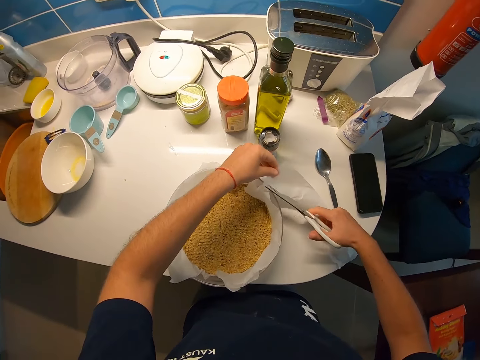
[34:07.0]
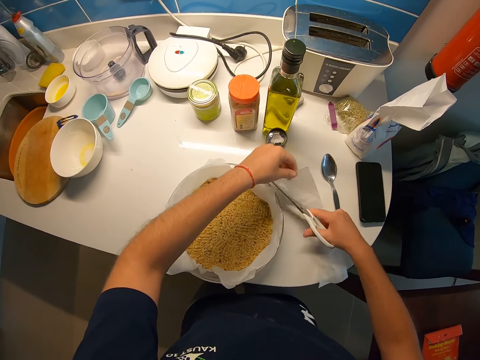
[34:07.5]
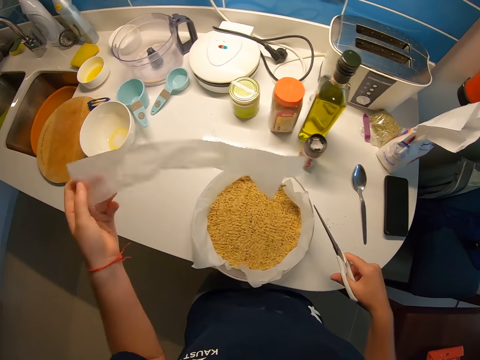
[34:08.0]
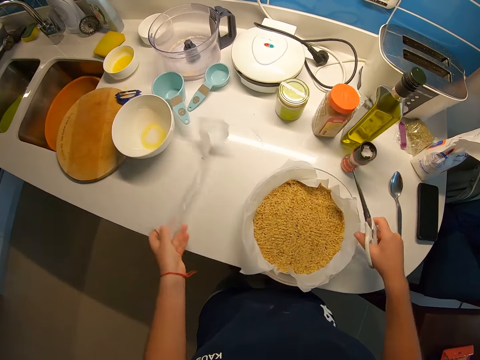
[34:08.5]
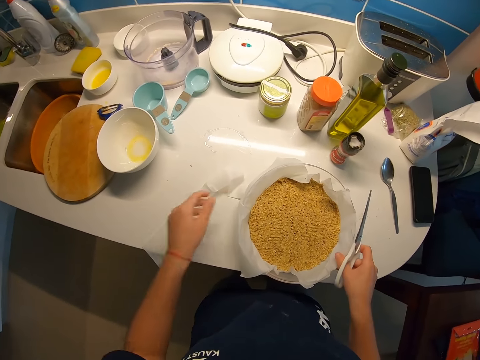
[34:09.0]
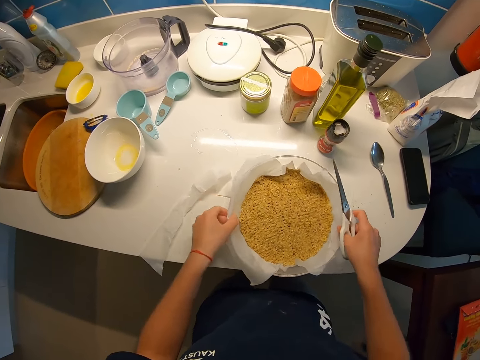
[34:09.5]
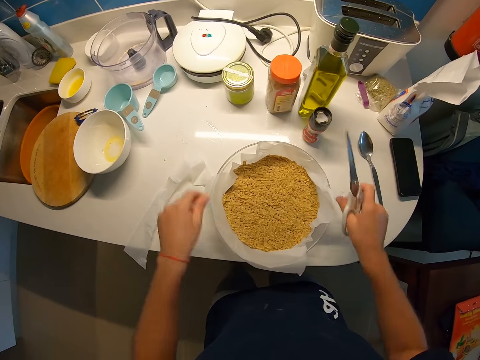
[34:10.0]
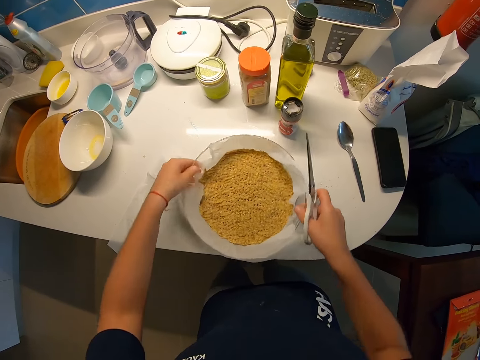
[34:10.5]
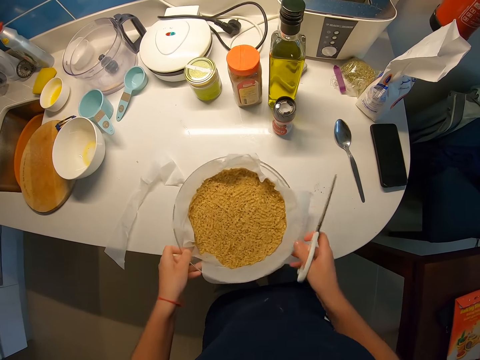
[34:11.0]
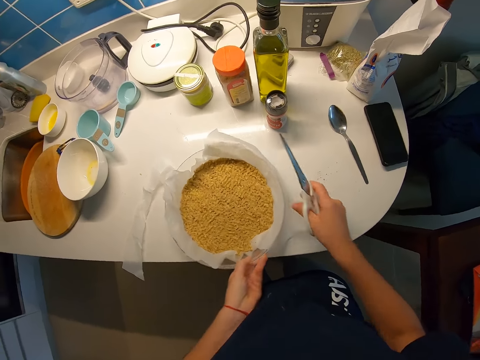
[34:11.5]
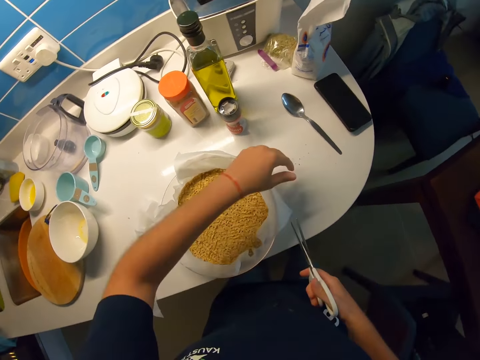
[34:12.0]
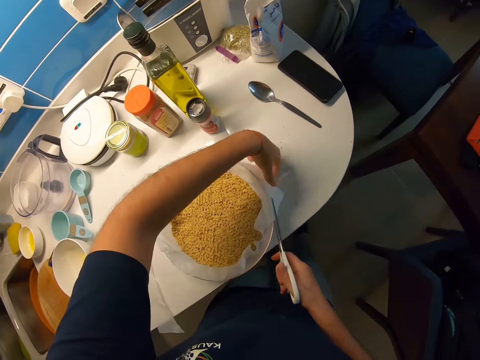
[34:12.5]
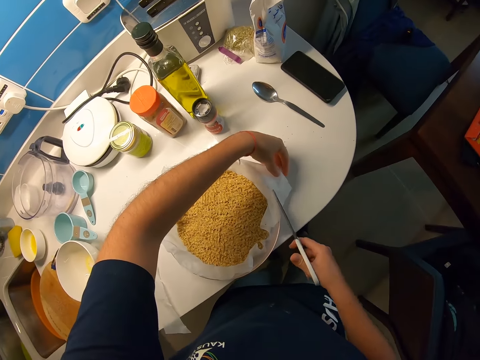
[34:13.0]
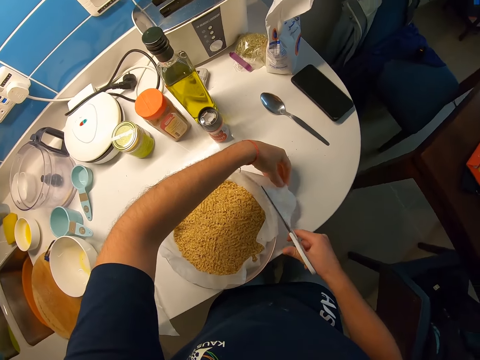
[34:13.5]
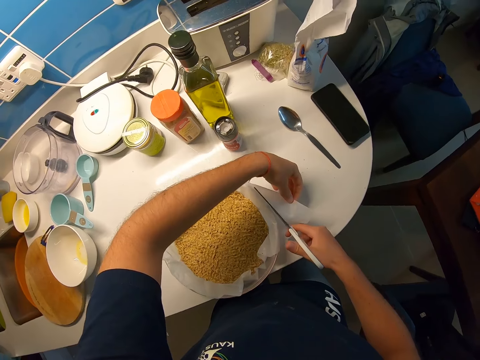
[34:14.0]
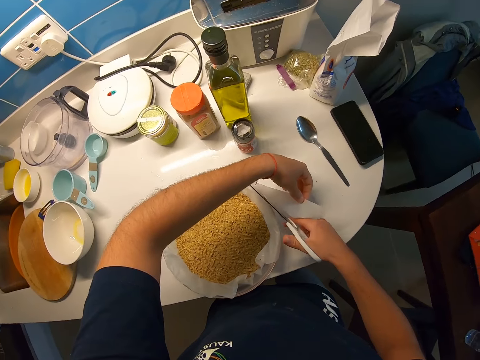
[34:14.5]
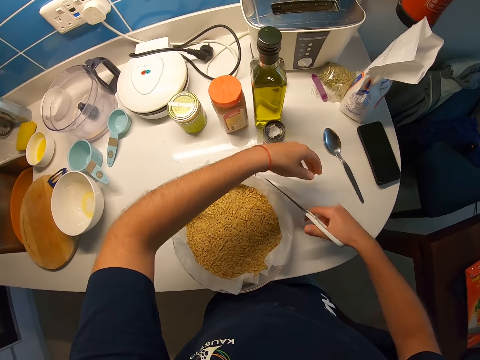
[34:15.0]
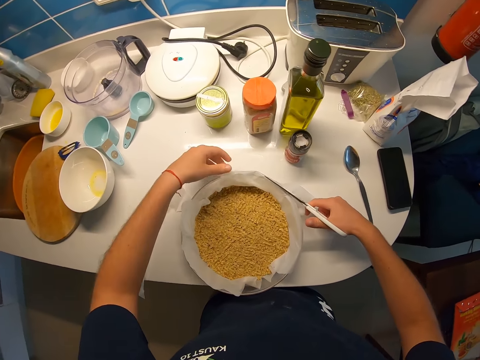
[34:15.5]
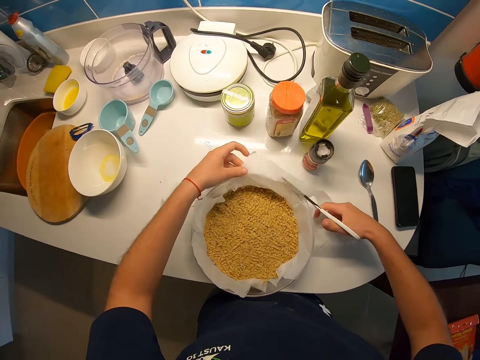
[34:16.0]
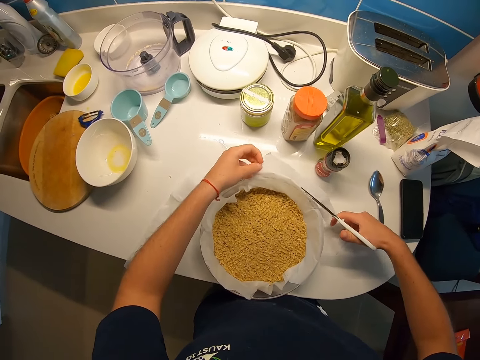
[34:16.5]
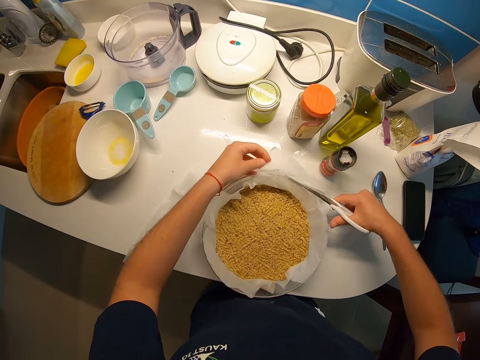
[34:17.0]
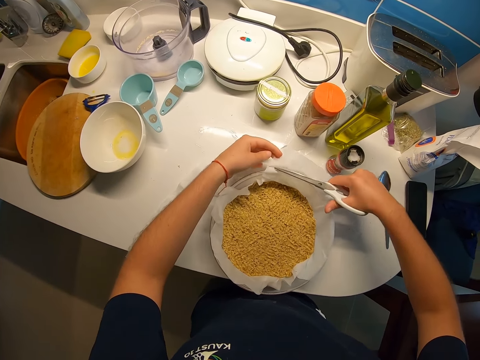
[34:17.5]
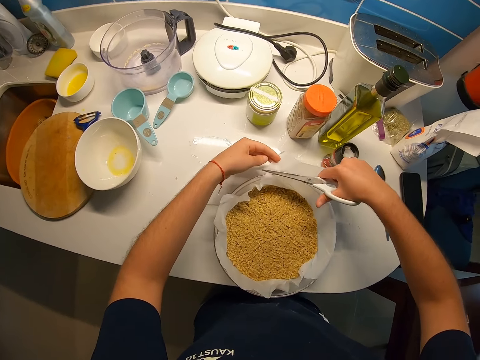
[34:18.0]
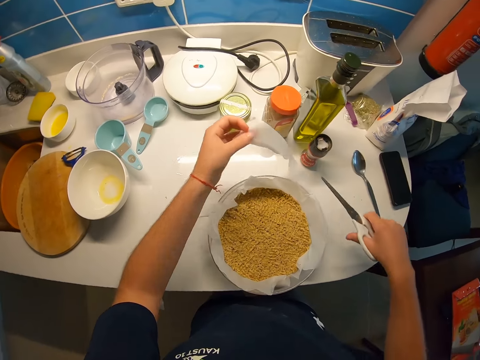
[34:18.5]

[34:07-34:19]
The camera wearer places the paper towel on the table. She turns the plate anticlockwise with both hands. She moves the bowl. She holds the paper with her left hand and cuts the paper with the scissors in her hand.

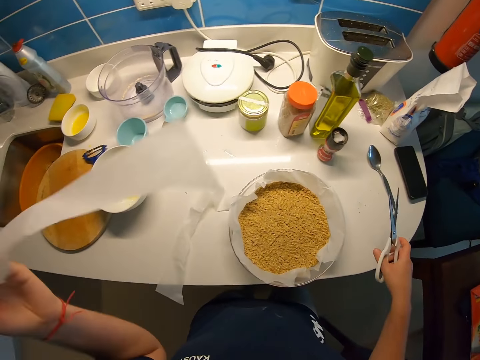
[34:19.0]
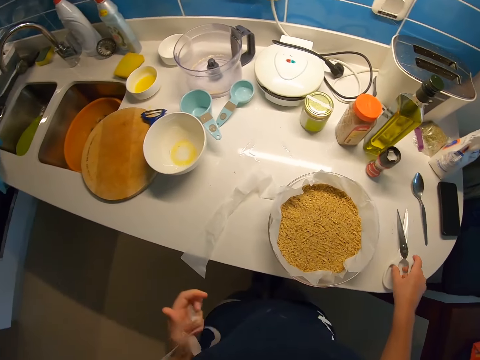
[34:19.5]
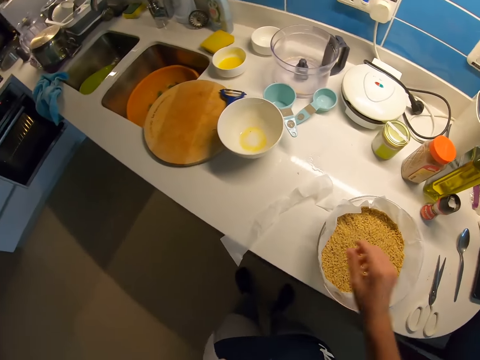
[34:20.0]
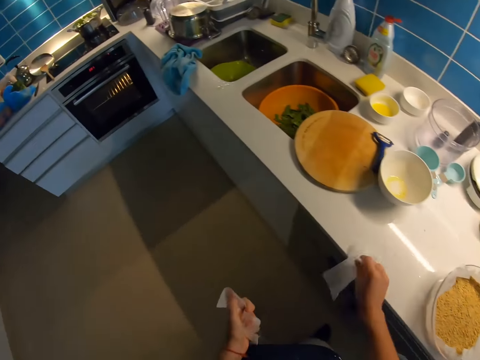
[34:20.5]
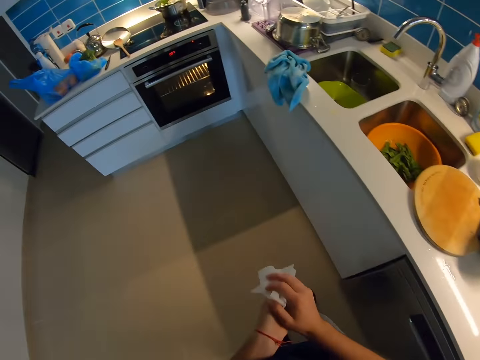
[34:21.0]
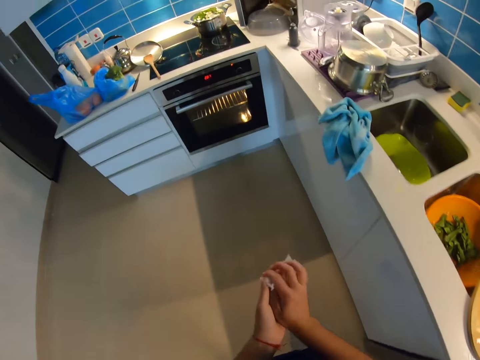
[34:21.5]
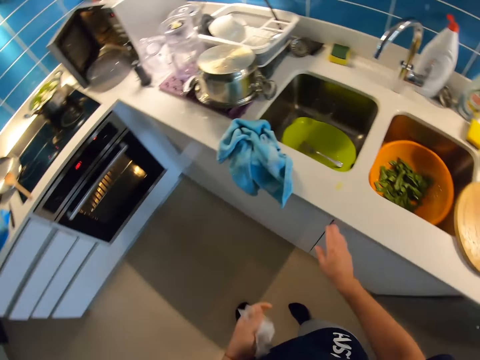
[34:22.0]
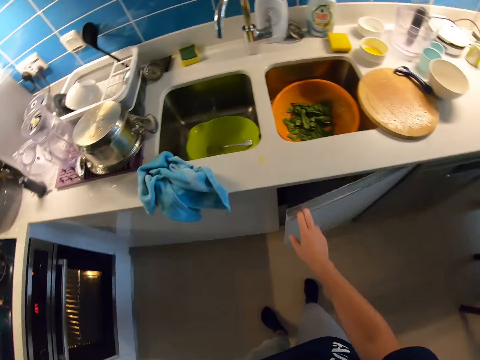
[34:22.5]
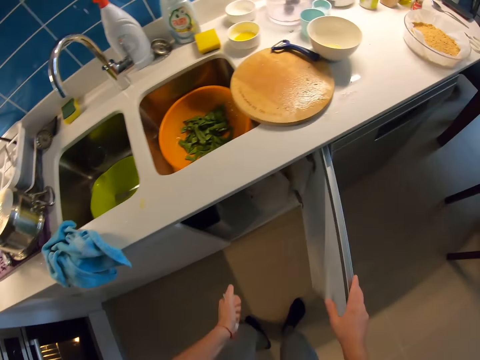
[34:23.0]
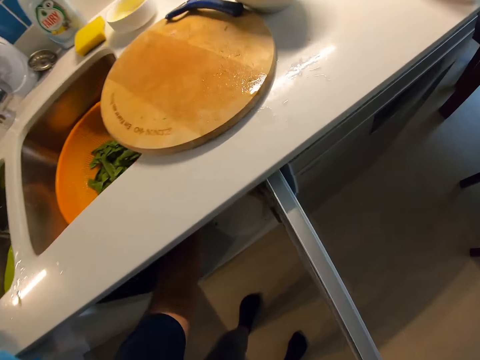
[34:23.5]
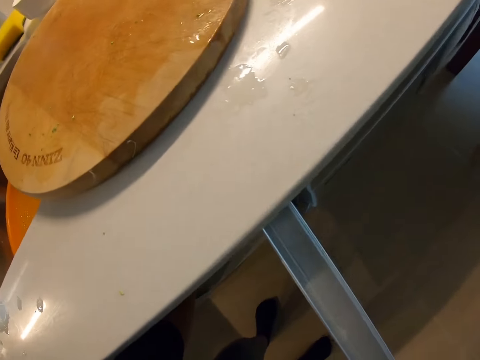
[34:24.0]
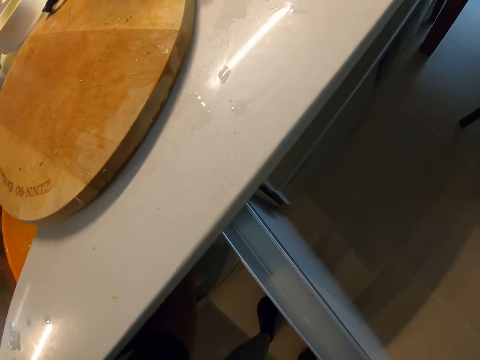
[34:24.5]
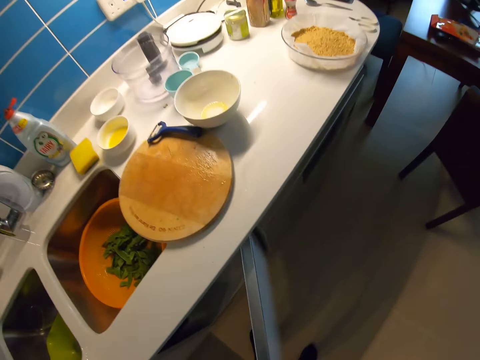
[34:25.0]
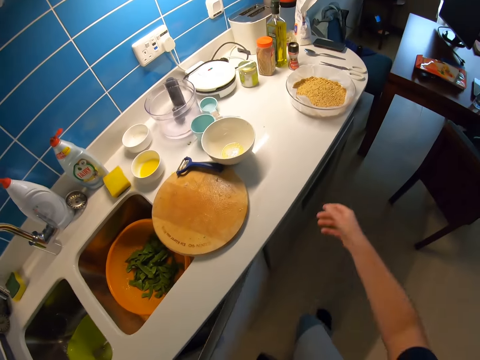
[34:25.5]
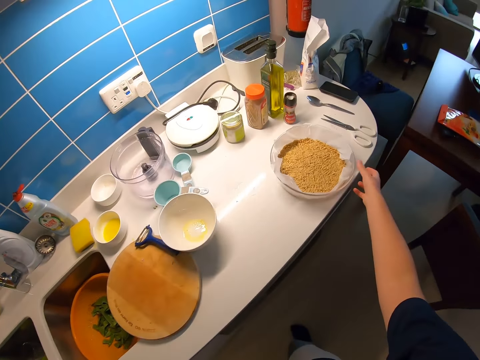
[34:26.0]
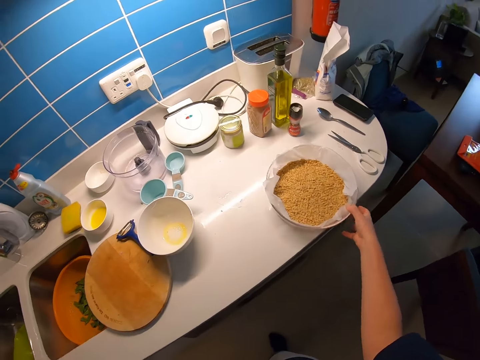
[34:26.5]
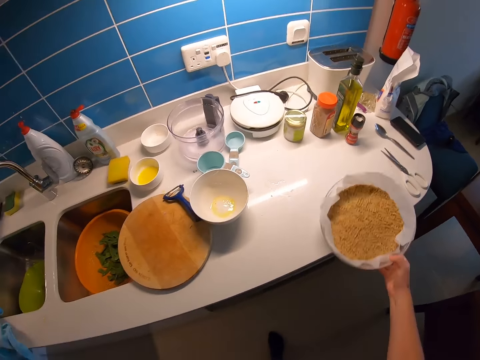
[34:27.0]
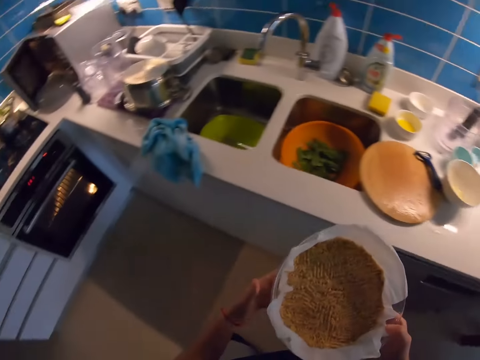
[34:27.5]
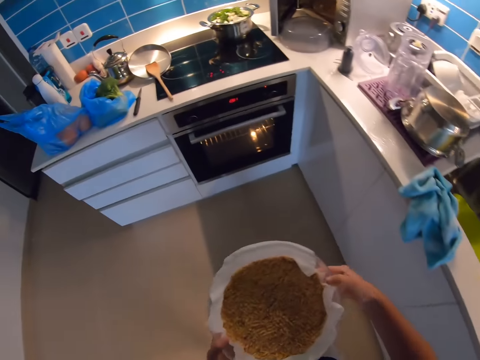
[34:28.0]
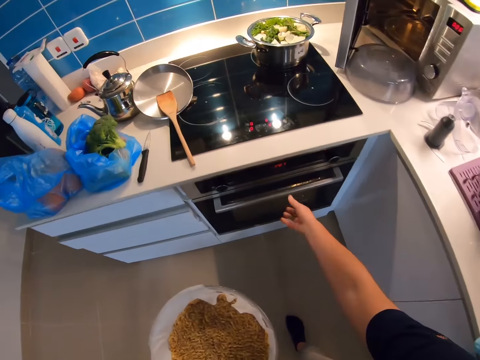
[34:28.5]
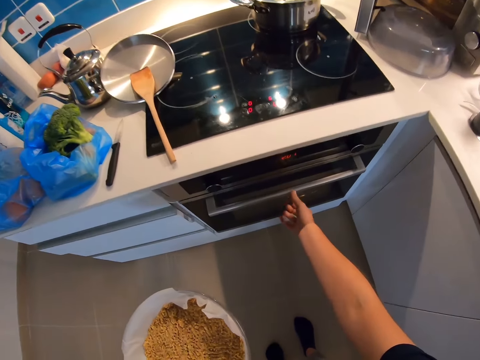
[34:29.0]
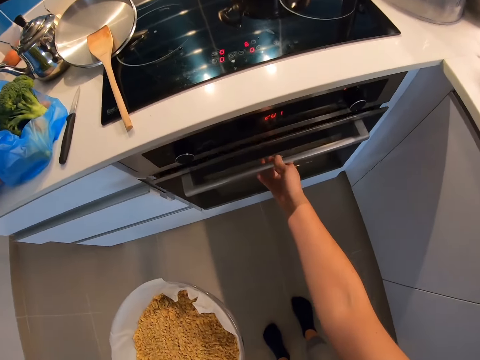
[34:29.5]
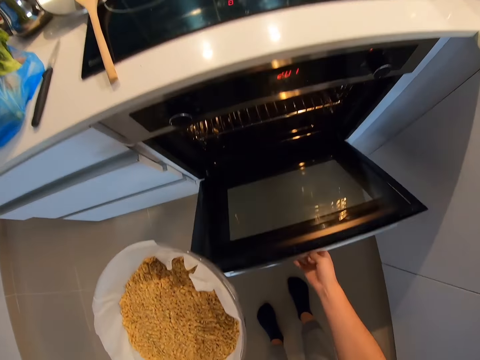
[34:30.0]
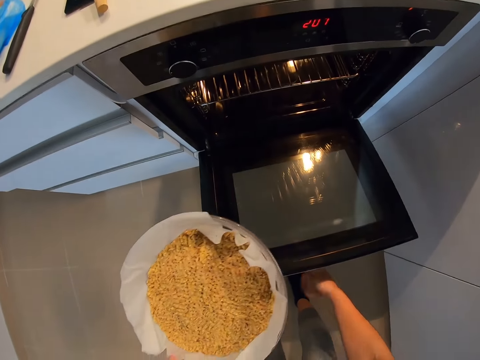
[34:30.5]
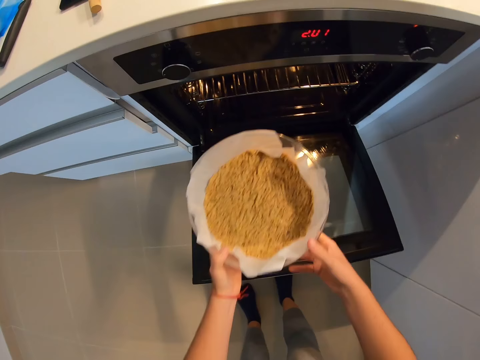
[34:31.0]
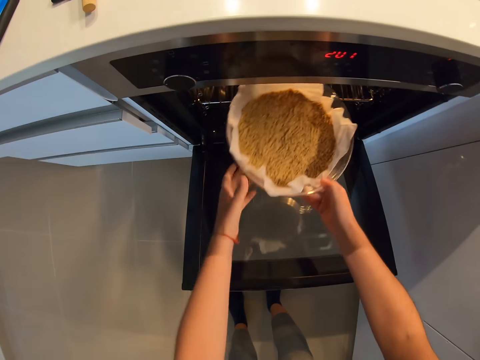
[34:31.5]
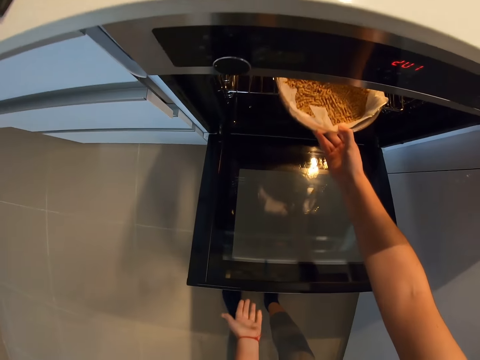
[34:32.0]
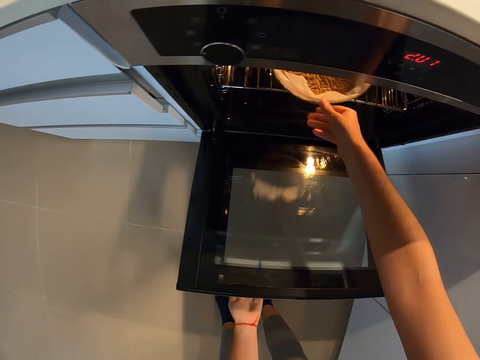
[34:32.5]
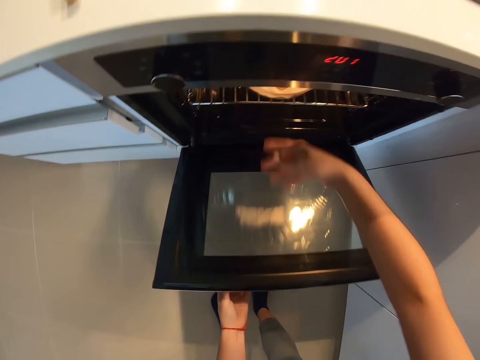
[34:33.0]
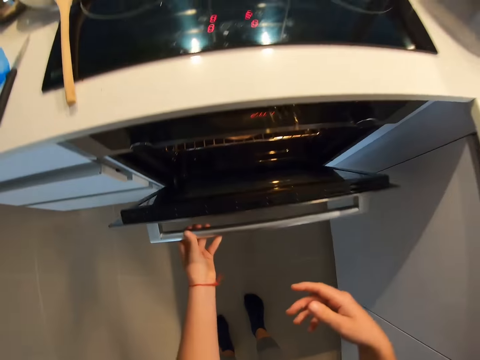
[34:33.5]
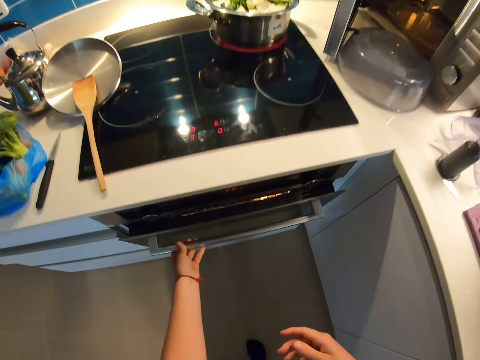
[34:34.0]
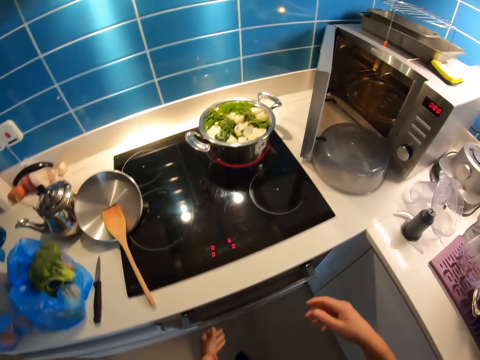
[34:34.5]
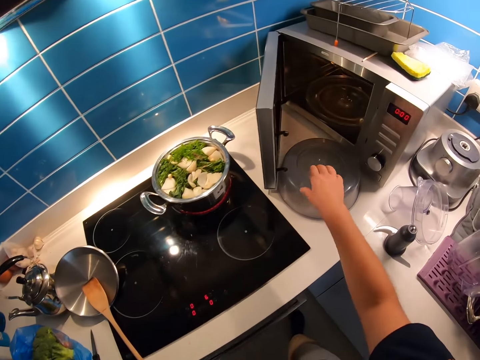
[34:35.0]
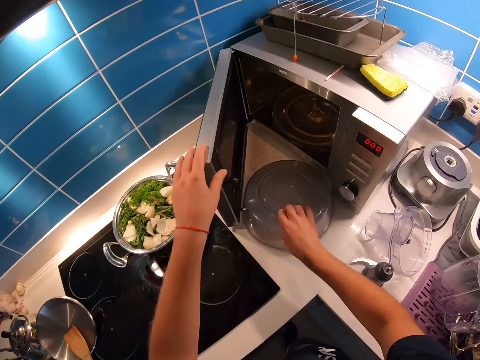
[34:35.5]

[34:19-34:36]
The camera wearer picks the cut-out paper with both hands. She walks around the kitchen. She opens a cupboard or cabinet with her left hand. She drops the papers in the cupboard with her left hand. She closes the cabinet. She carries the plate with her right hand. She picks a bowl. She walks around the kitchen. She opens the oven with her right hand. She puts the plate in the oven with both hands. She closes the oven with her left hand. She picks a tin.
